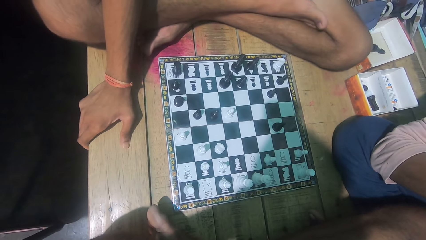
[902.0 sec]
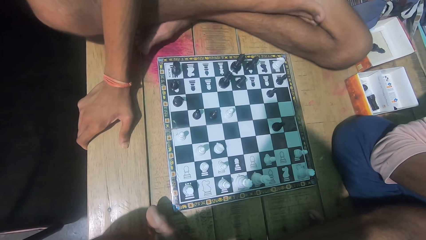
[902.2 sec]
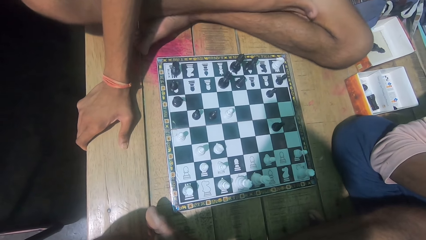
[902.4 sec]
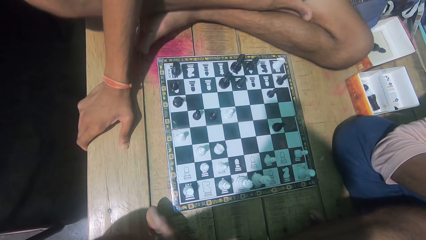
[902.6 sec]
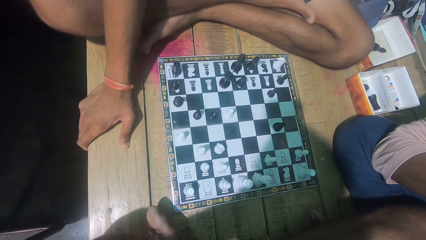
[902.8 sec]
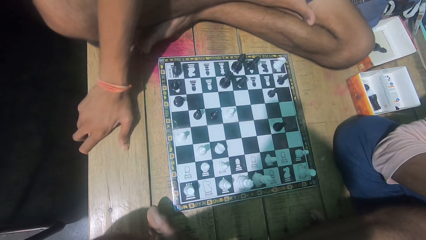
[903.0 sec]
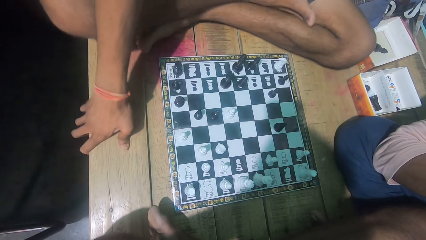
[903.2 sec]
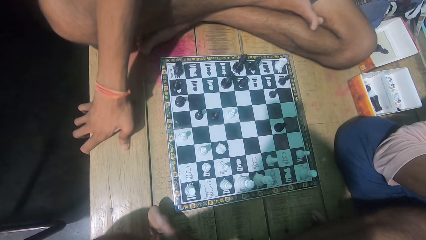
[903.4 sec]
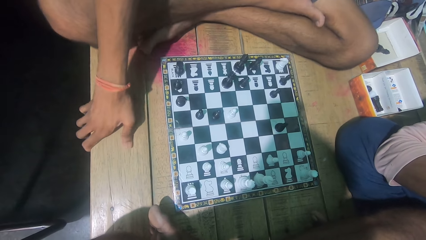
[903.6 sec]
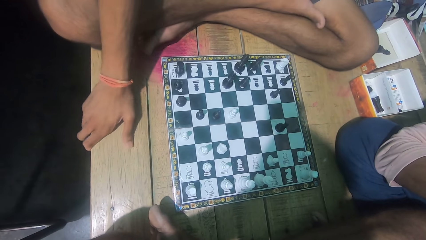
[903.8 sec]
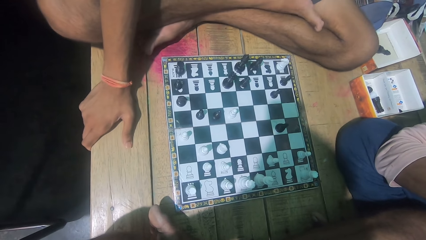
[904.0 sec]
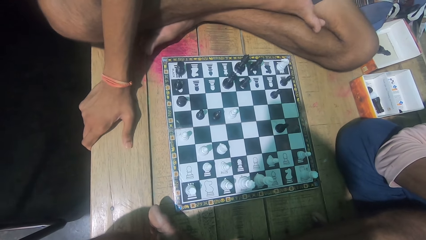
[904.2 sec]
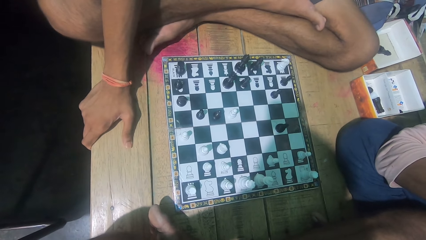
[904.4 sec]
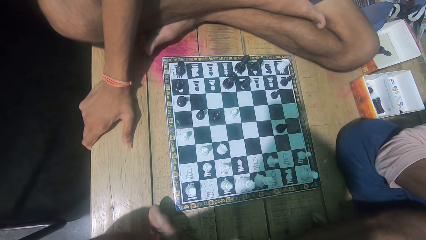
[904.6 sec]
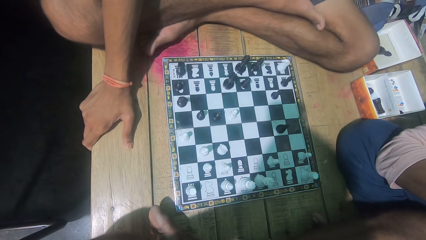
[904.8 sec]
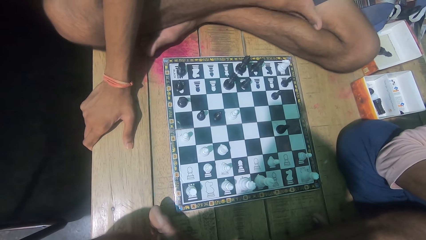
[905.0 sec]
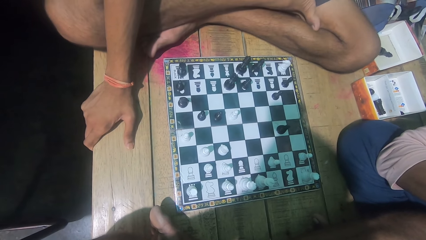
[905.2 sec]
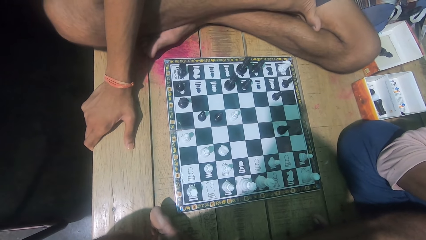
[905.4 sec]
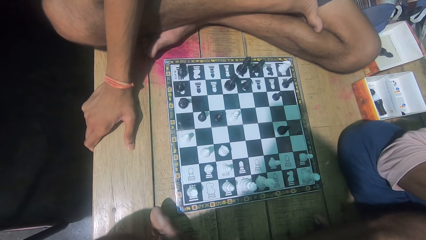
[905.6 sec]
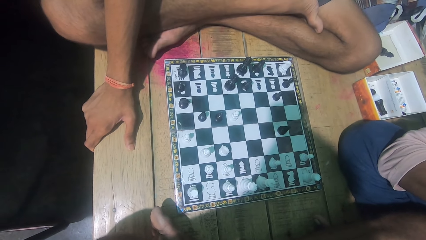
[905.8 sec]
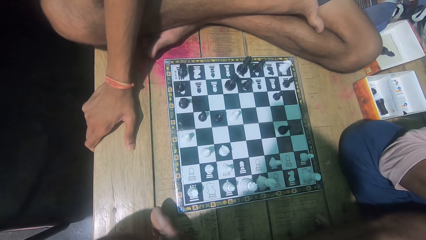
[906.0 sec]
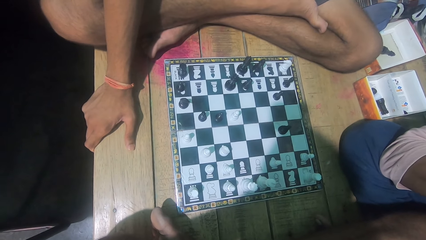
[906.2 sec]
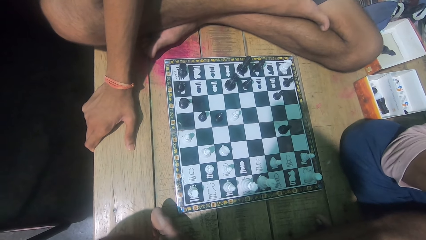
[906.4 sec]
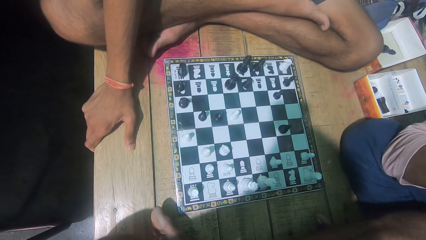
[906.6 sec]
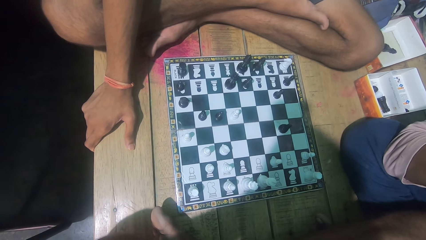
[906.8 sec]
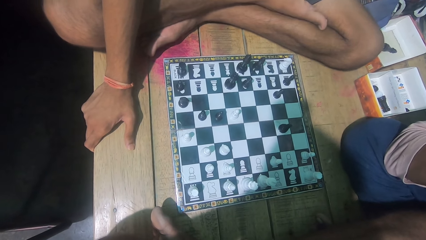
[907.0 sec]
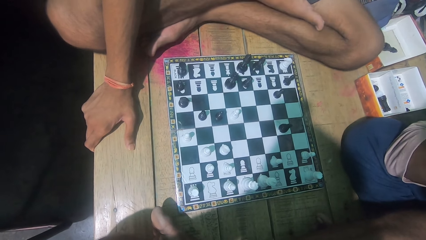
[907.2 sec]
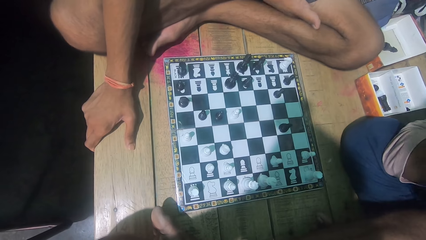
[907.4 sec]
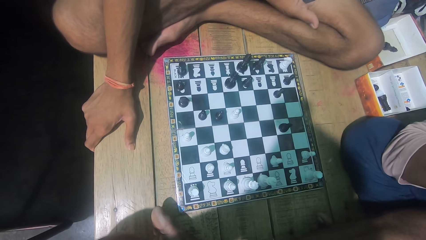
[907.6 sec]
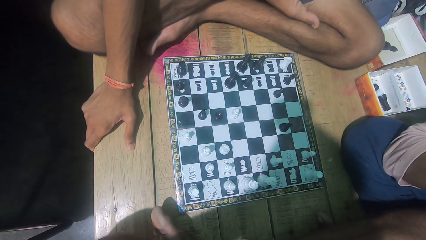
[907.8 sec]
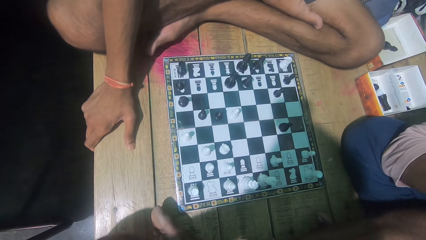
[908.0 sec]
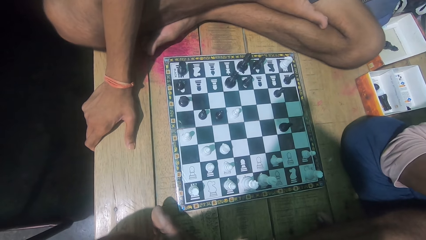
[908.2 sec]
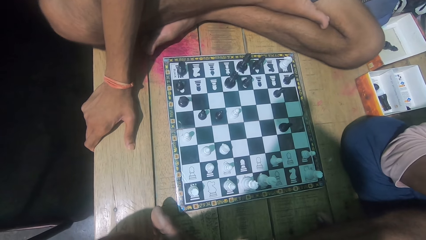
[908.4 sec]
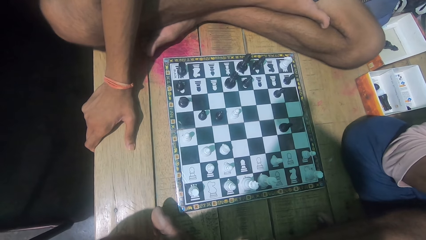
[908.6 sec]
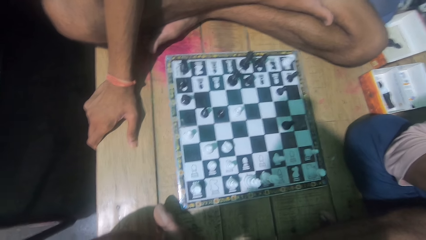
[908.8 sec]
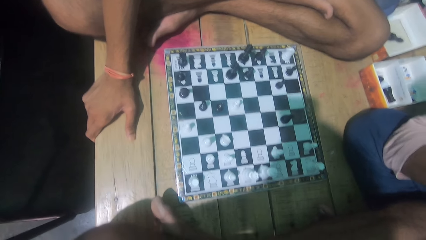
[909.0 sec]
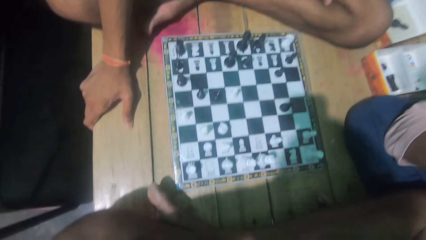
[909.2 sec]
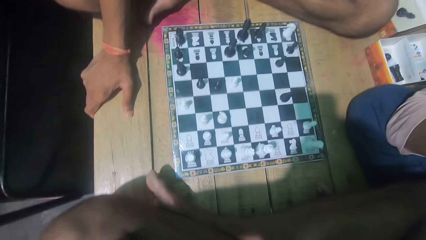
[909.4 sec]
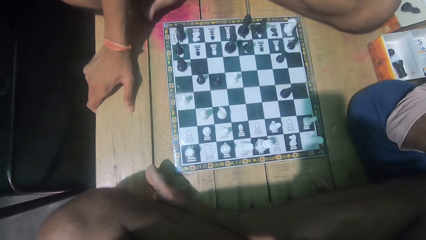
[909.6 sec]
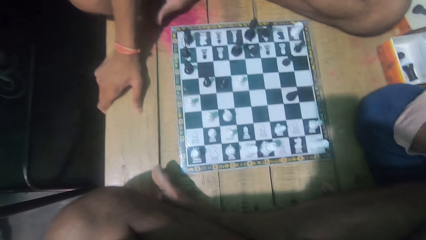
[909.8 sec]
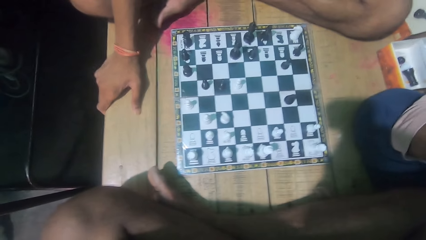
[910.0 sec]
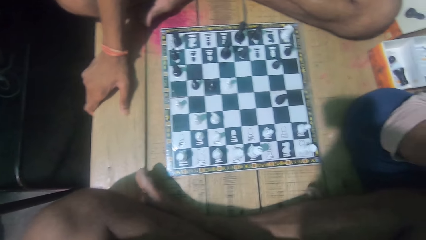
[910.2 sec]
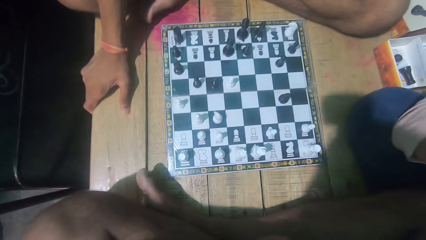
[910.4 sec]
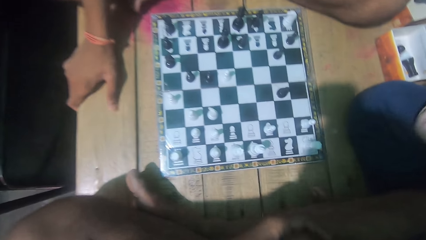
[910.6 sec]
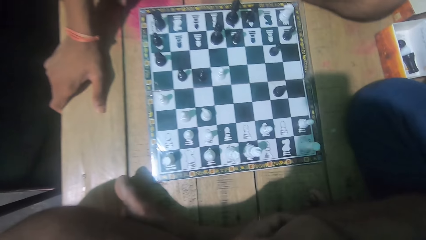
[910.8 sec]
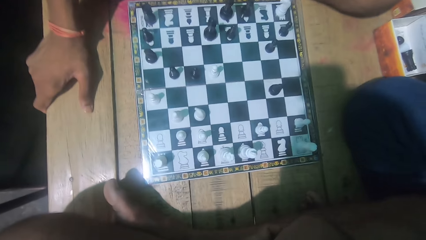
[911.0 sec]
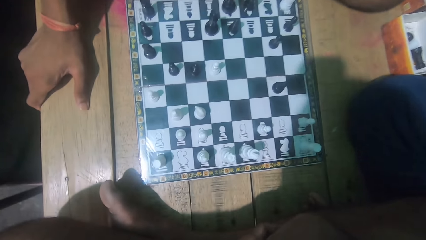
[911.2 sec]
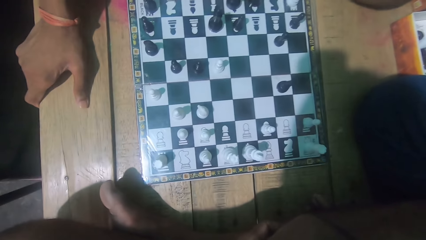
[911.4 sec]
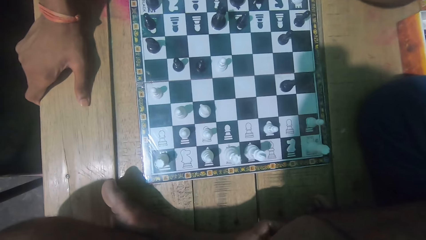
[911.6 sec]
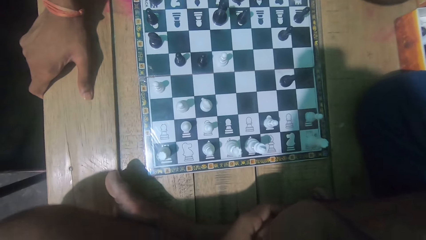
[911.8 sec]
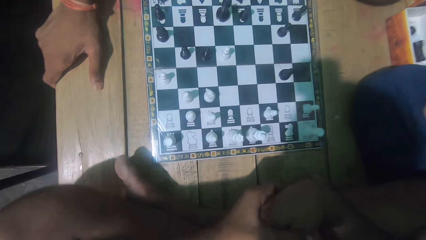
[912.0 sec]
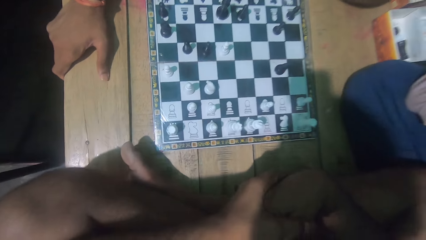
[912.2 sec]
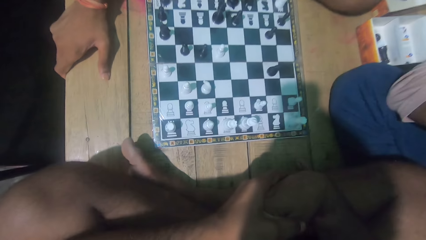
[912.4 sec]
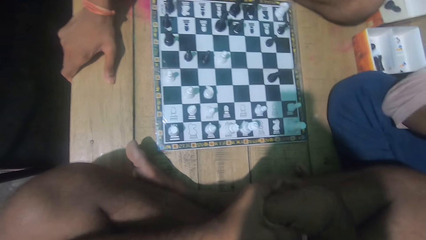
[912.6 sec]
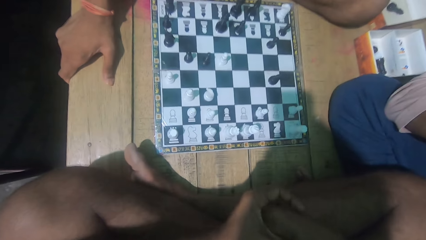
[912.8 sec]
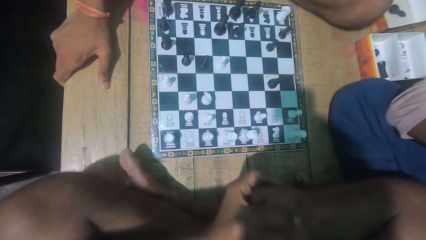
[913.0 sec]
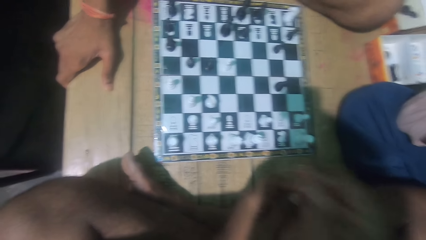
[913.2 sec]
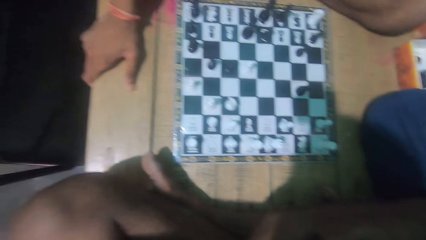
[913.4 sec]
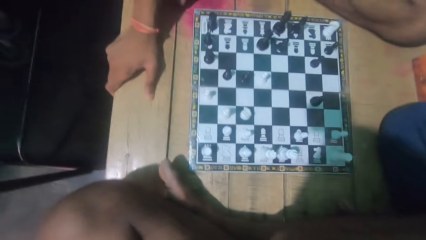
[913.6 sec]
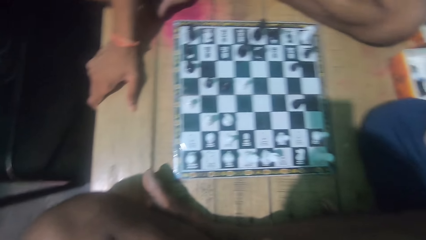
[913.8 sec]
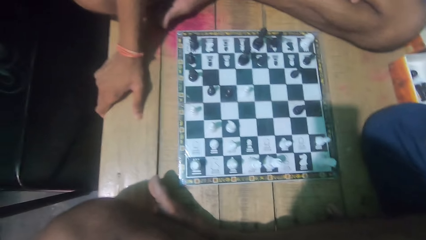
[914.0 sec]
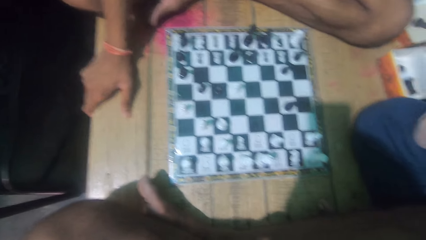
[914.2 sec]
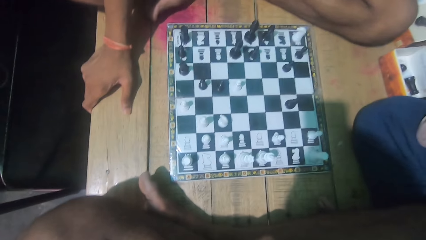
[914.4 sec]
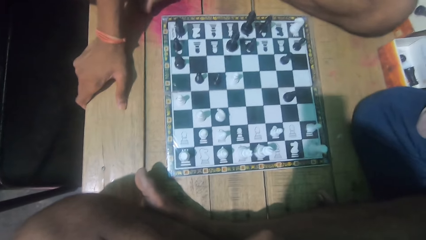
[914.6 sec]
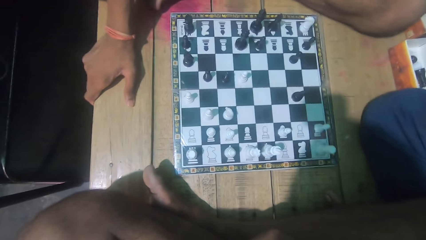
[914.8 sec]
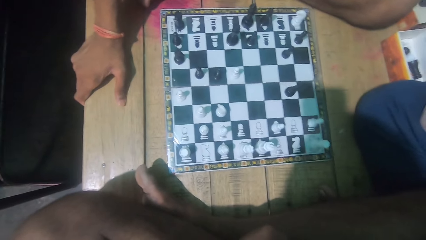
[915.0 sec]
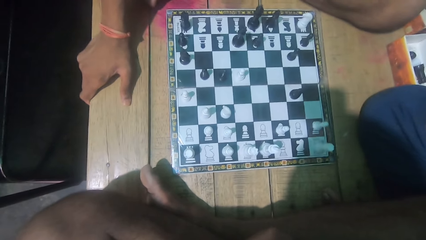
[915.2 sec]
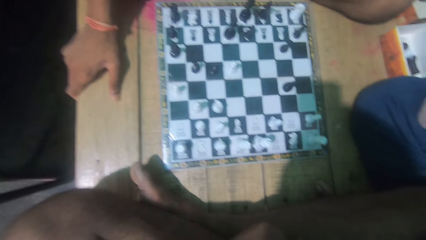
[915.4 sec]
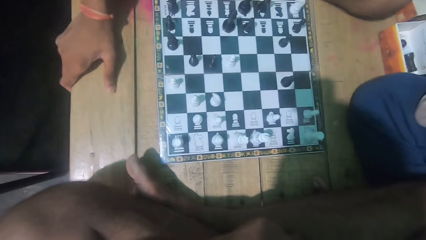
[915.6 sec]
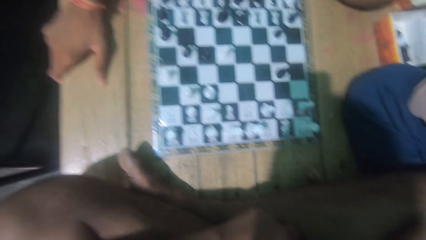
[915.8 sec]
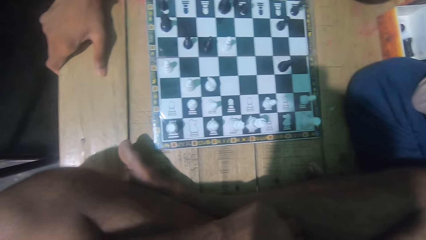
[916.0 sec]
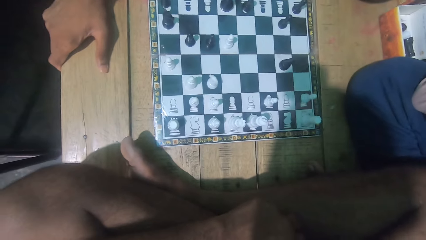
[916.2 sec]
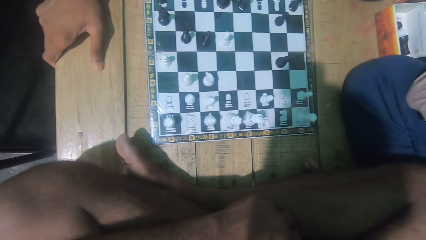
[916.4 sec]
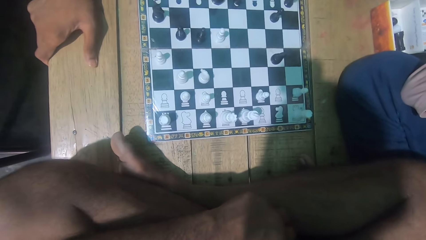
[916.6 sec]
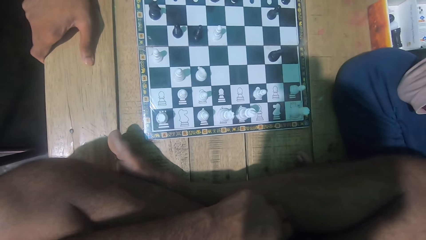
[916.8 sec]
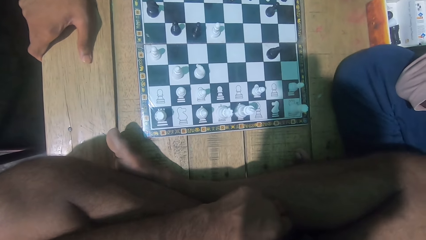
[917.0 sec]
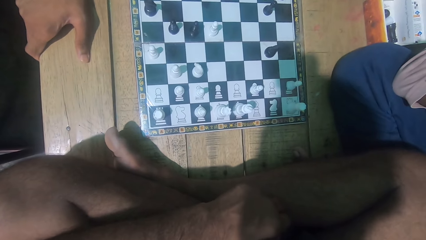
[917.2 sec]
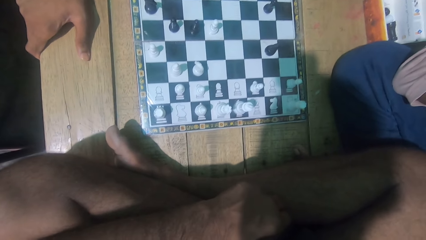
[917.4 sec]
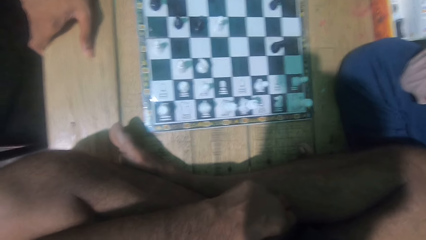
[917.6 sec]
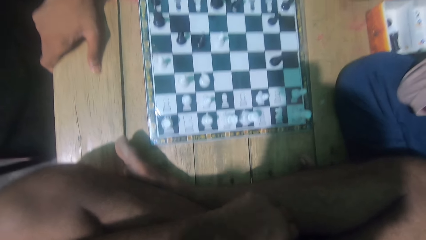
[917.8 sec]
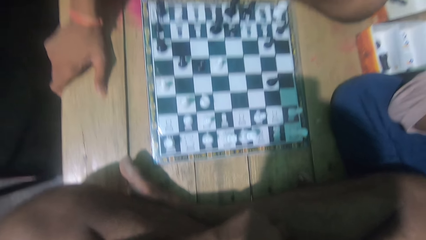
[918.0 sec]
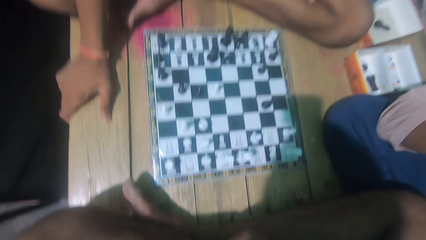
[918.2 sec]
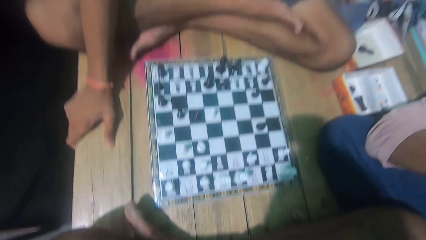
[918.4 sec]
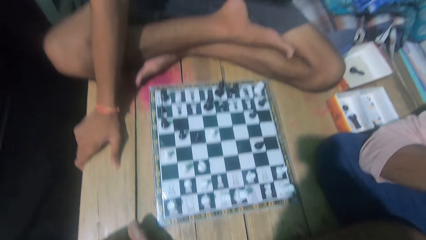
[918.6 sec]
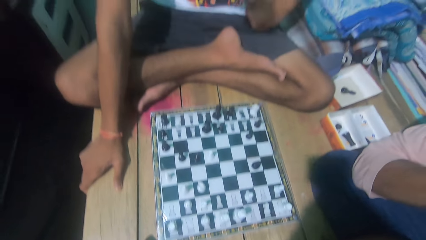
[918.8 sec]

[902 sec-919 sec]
The camera wearer looks at the chess game with a man. The man moves his leg. The camera wearer touches his head.
